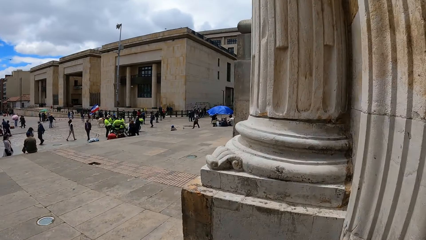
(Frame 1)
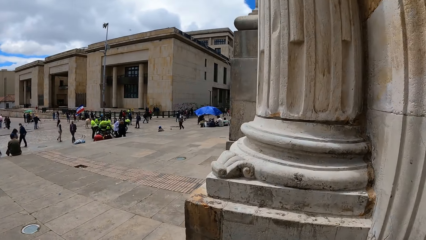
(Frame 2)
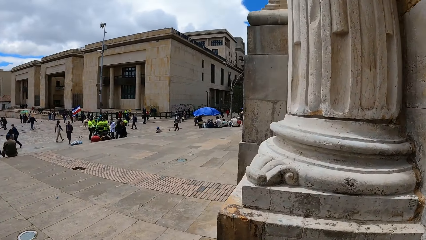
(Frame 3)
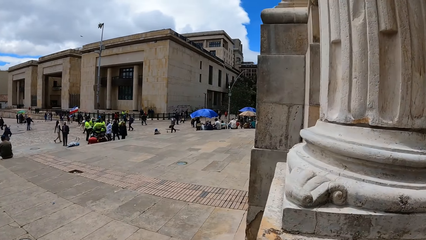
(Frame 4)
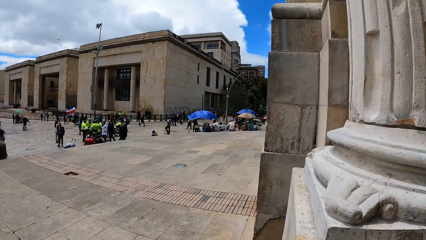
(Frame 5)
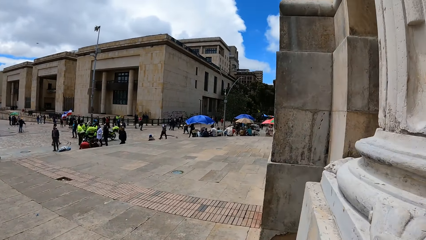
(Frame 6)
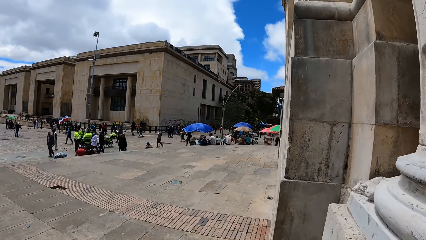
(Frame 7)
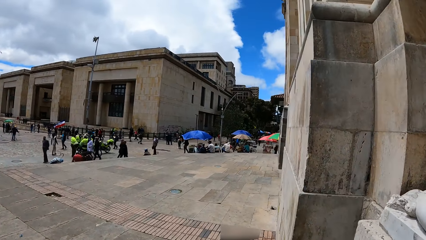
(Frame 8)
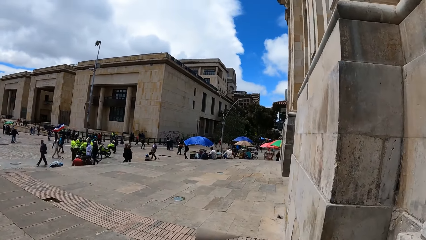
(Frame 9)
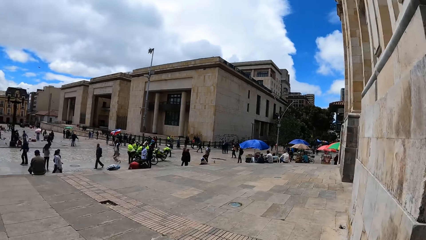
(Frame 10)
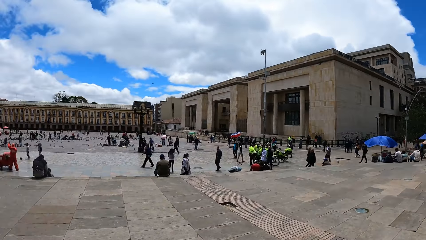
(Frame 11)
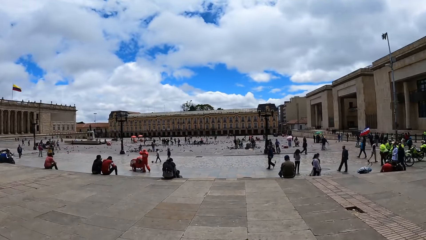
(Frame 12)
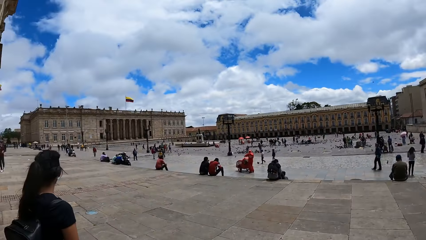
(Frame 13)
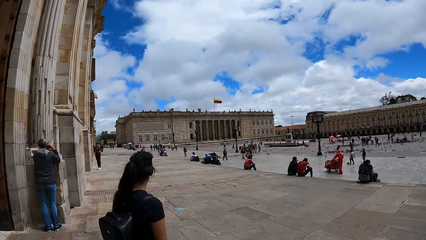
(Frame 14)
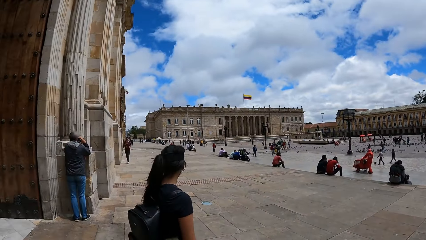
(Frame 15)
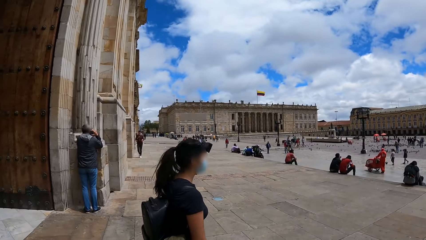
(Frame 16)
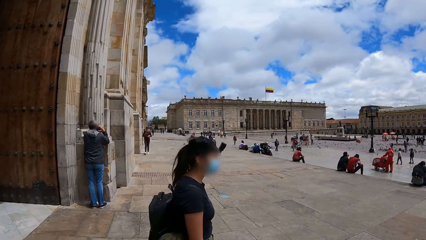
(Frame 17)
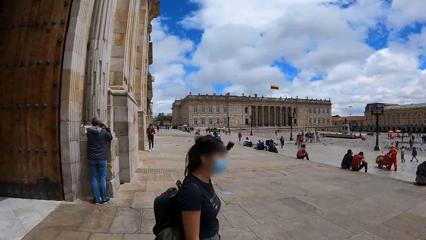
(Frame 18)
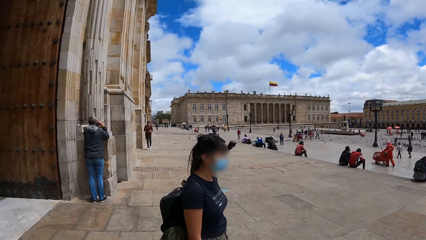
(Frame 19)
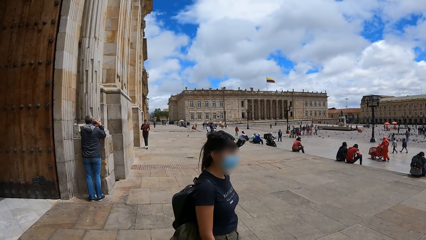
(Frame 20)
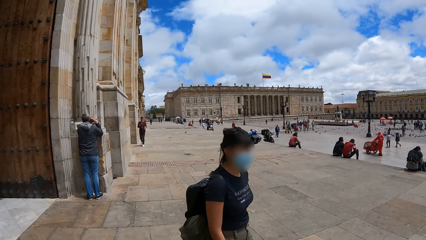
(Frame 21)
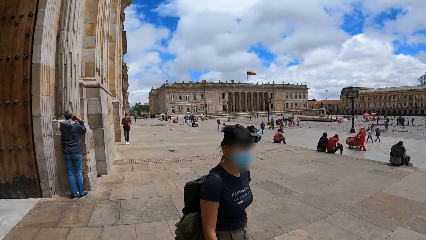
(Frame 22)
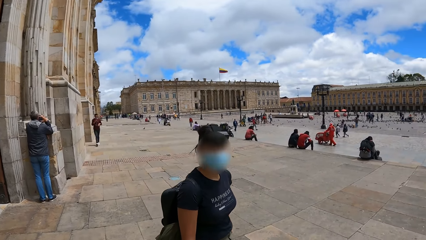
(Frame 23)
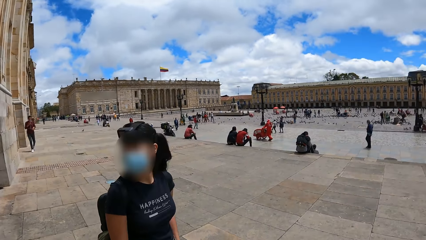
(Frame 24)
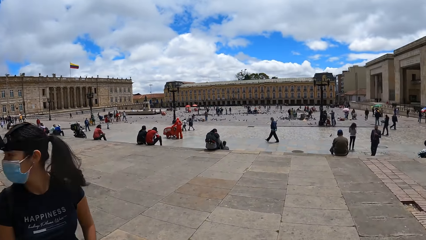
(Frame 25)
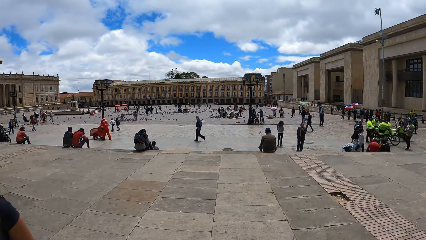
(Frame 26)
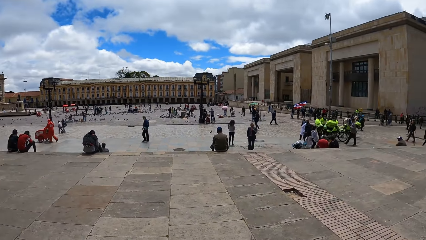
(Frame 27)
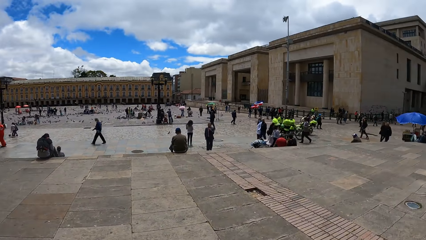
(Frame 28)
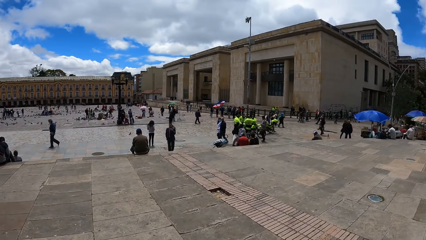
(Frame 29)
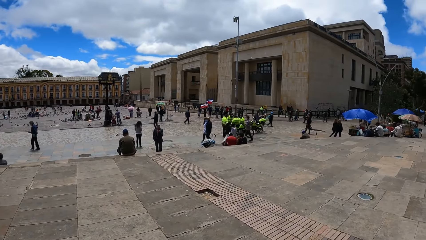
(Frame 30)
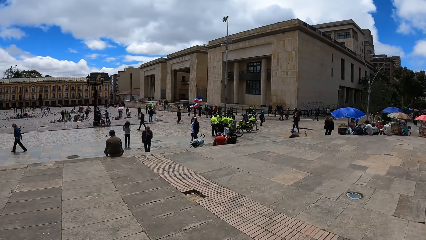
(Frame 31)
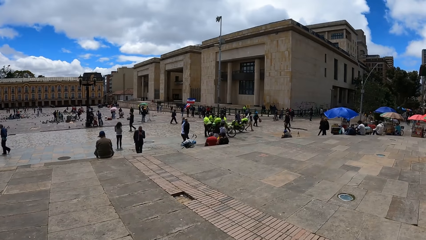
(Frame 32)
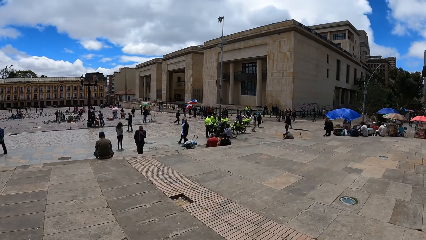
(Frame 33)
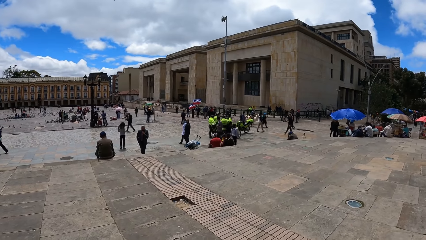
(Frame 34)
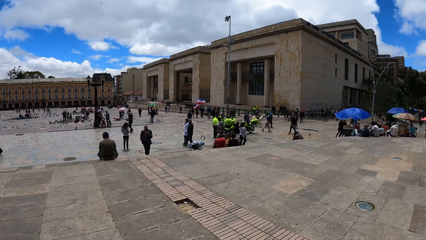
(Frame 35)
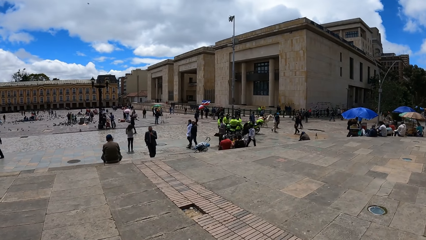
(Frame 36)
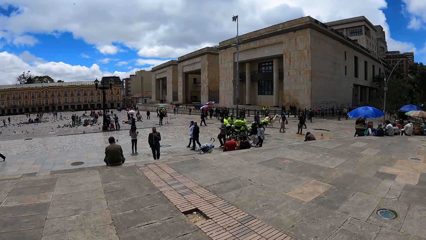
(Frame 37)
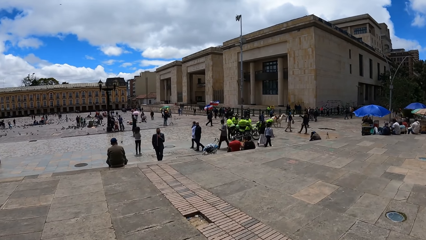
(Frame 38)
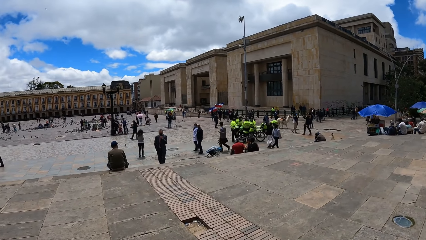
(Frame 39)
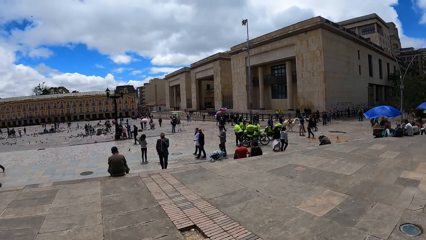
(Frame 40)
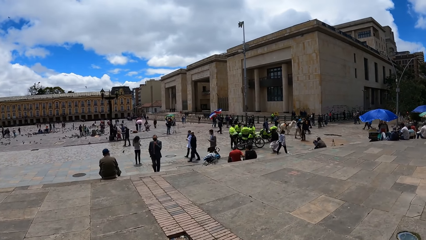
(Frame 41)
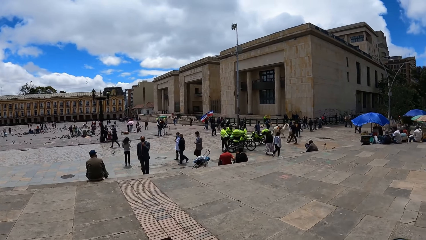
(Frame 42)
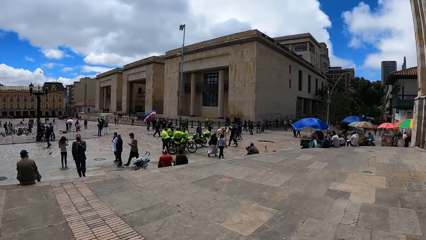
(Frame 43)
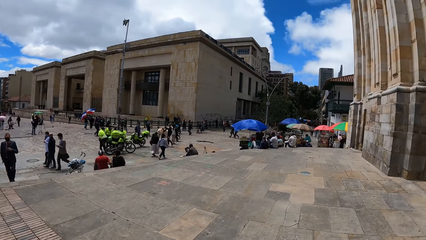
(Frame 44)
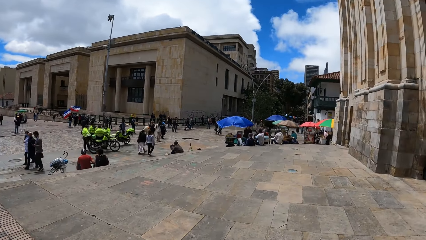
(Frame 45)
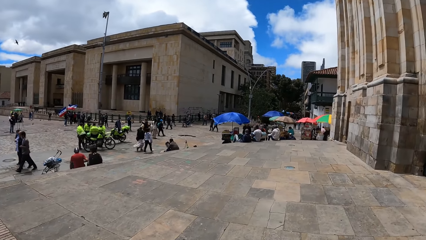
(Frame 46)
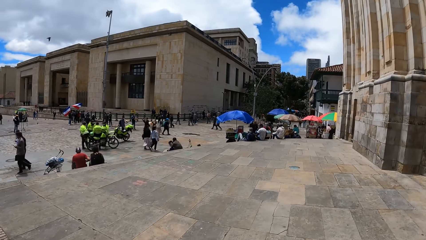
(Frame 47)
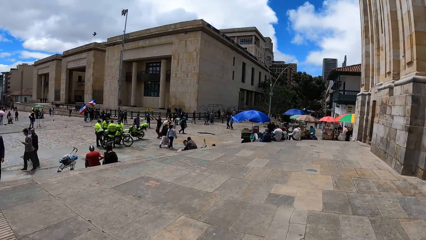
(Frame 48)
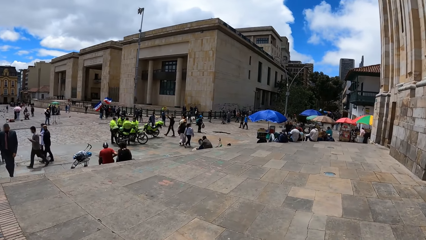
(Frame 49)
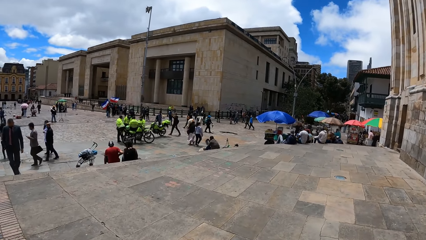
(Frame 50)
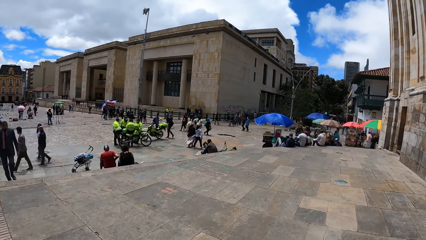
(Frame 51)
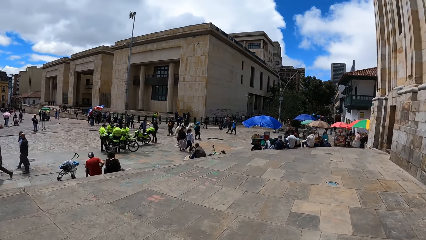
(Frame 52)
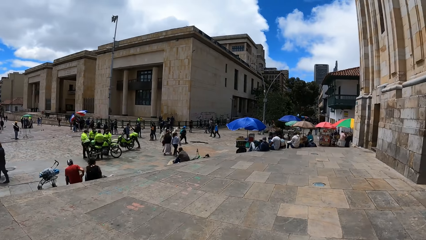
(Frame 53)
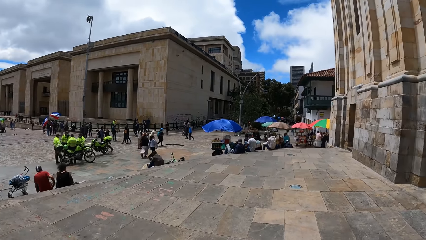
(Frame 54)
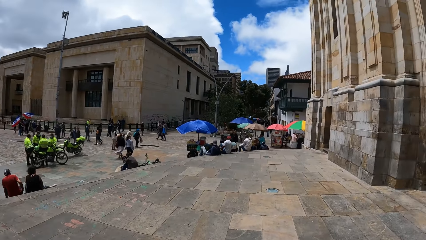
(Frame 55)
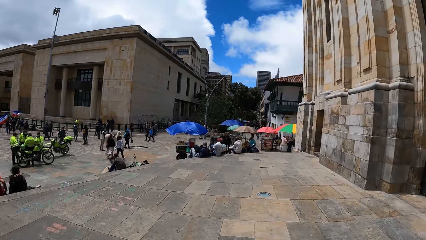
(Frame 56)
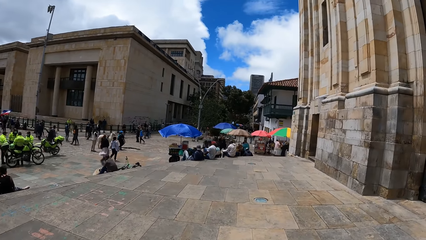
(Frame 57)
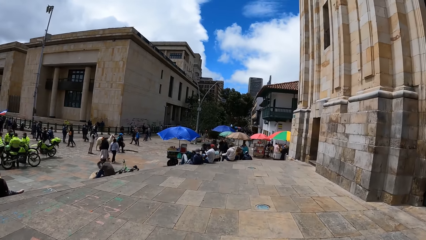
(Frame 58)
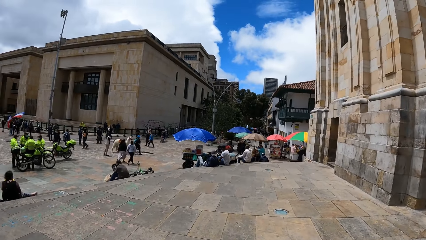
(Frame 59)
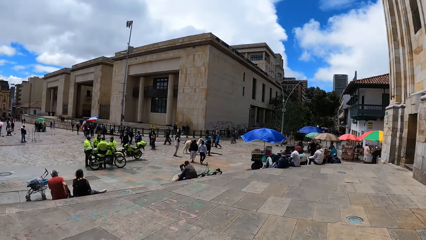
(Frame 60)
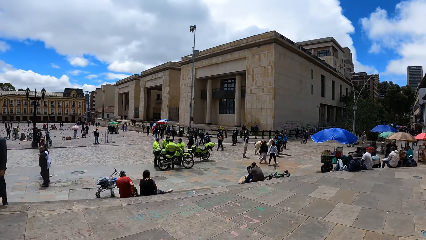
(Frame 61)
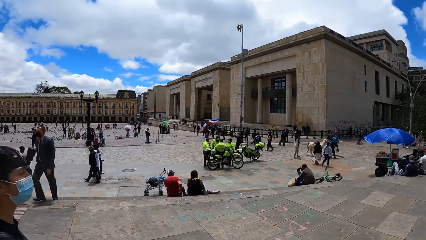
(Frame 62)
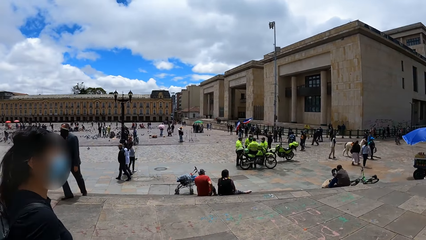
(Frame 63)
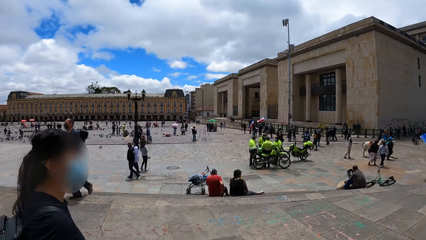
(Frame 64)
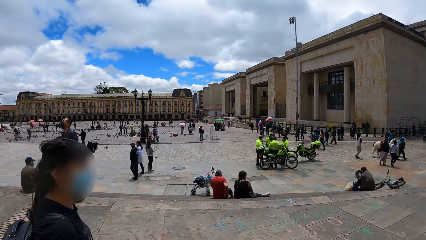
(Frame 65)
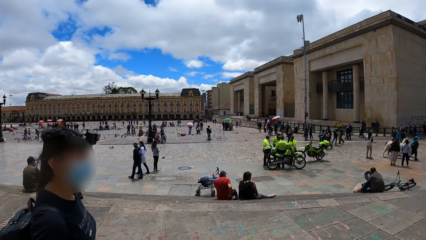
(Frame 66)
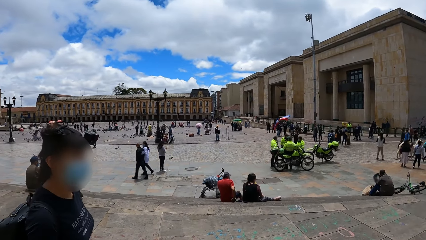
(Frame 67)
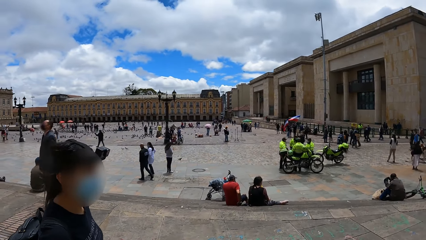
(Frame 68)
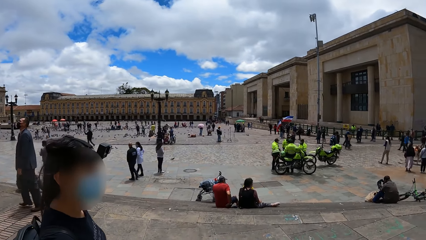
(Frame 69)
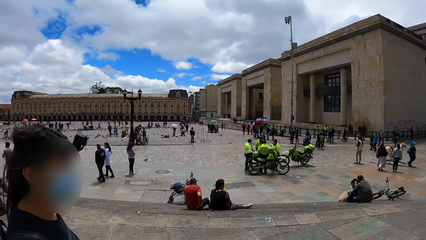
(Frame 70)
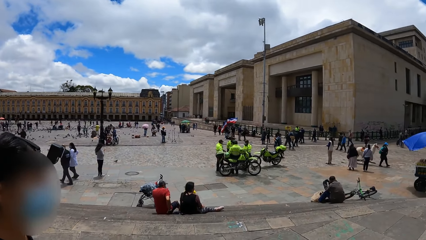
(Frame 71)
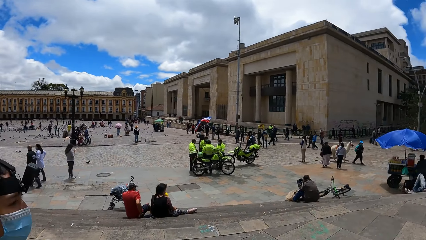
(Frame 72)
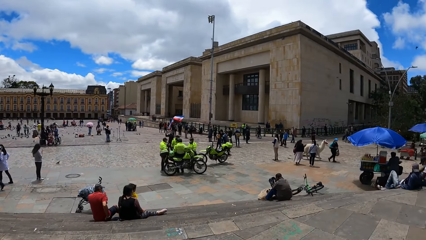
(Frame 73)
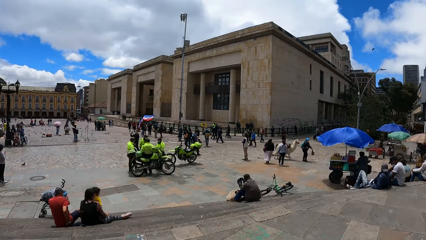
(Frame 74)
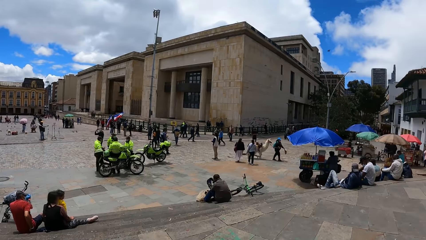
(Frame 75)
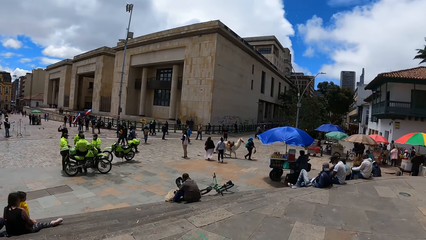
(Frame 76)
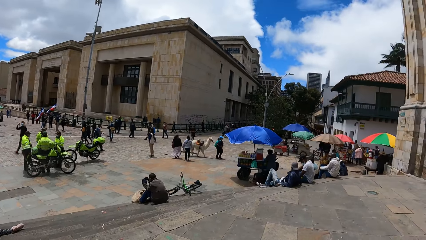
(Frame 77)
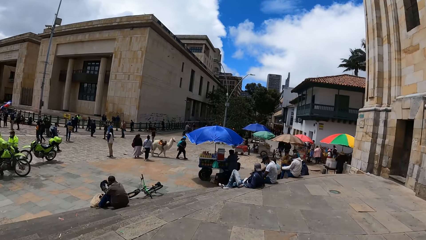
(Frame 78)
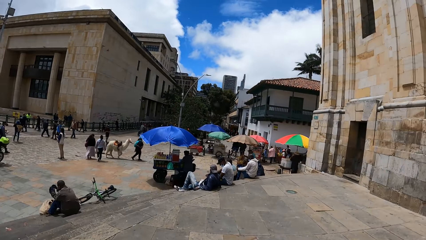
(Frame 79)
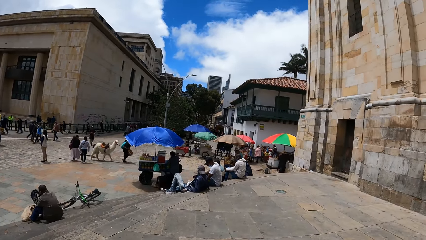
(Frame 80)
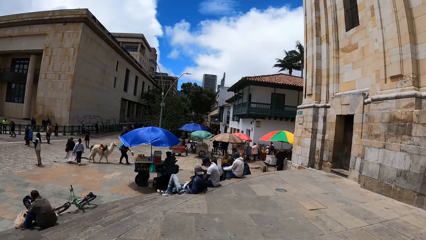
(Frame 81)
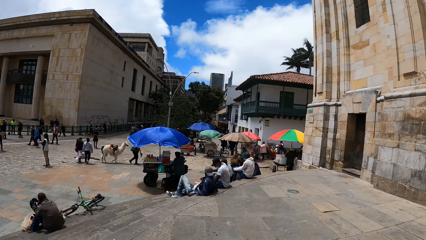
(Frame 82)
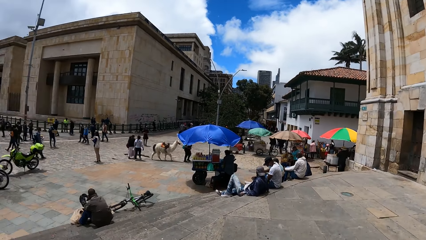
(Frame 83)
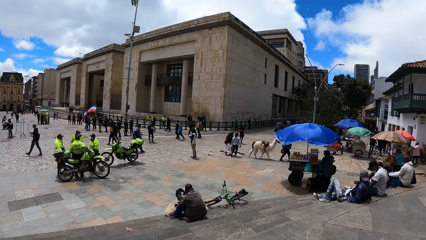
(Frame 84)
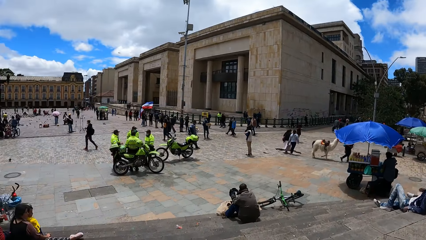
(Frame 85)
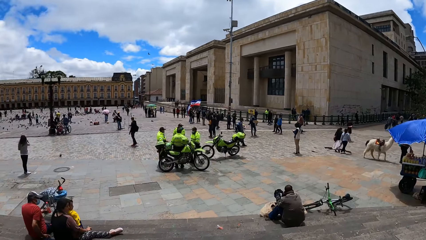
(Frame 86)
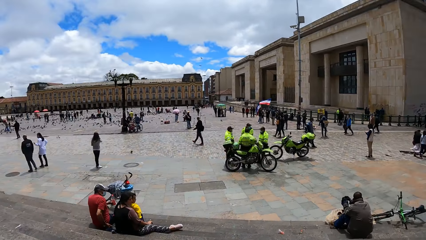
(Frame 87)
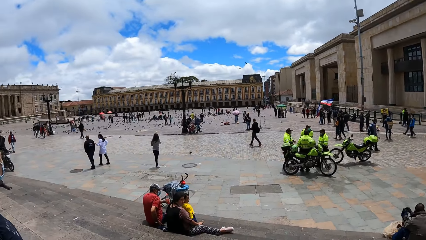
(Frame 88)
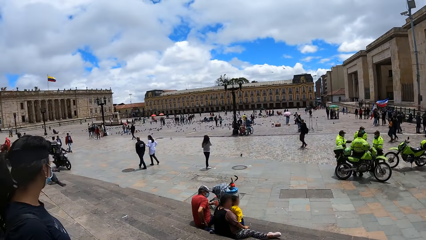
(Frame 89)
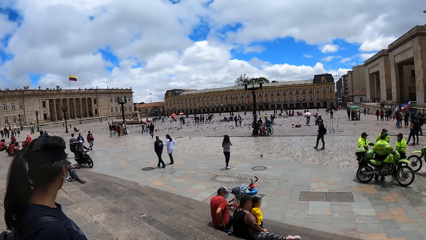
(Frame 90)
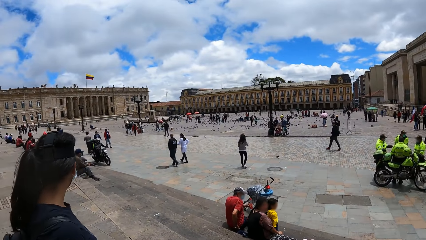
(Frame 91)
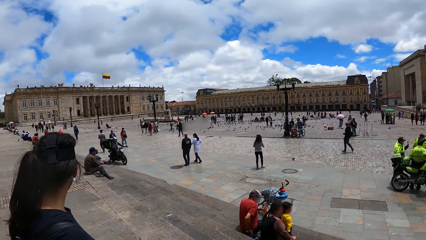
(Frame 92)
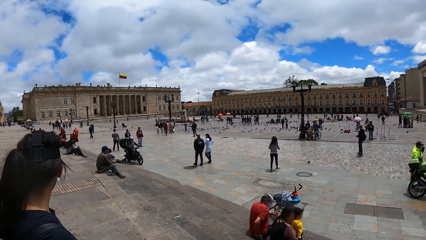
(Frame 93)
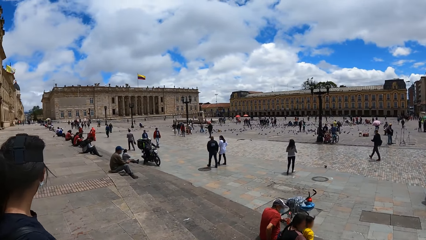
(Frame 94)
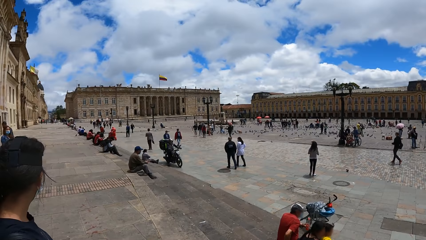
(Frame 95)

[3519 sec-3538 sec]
A person and the camera wearer look across a street. The camera wearer walks around. Another person walks around. The camera wearer turns around.
